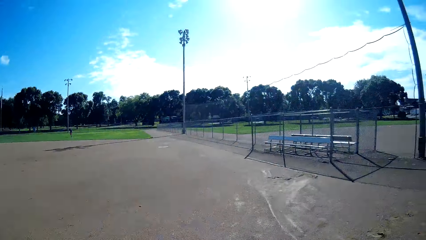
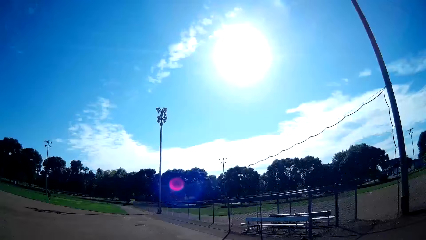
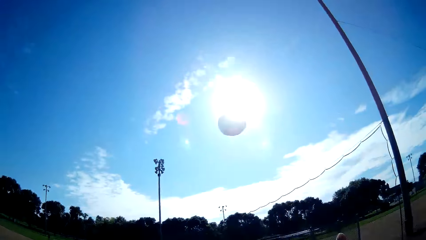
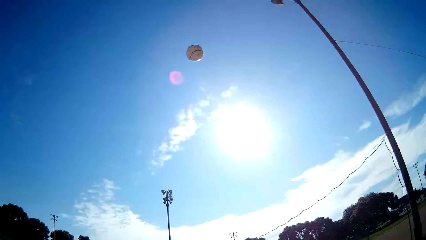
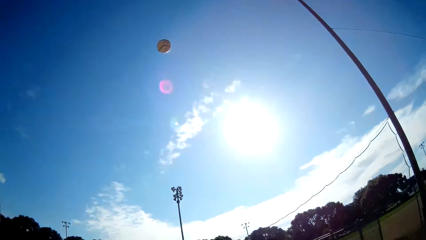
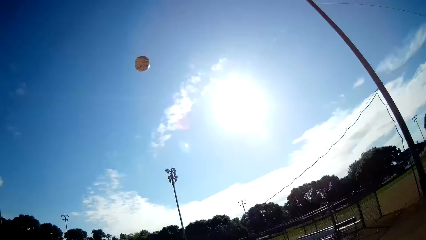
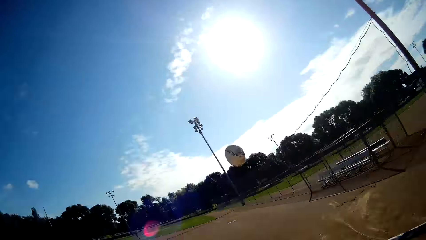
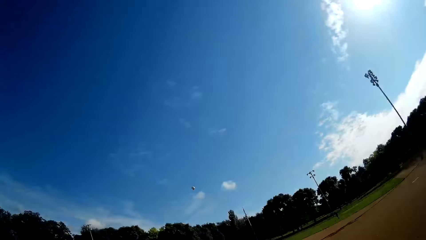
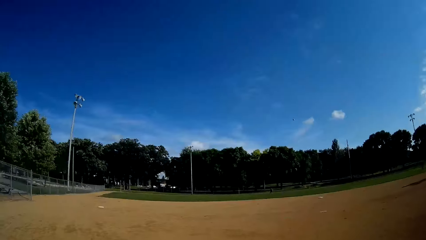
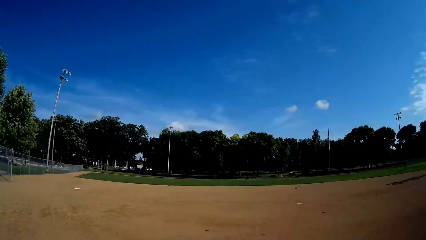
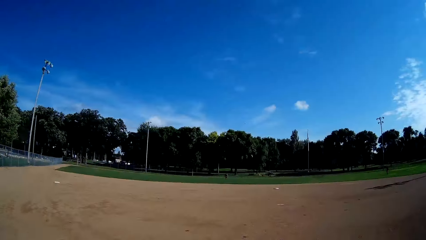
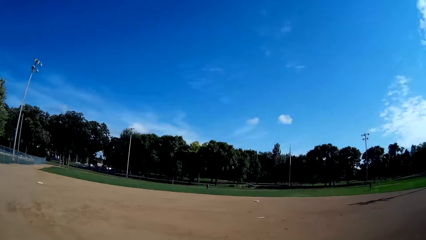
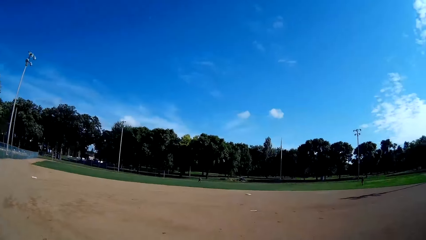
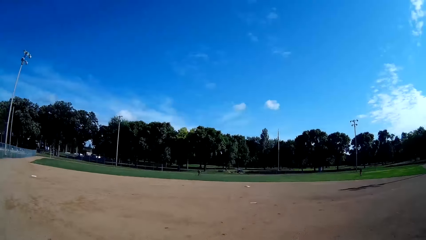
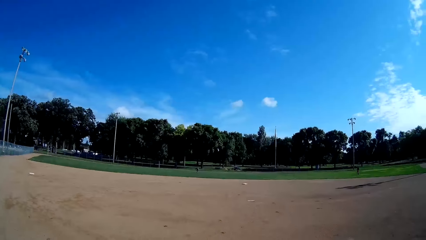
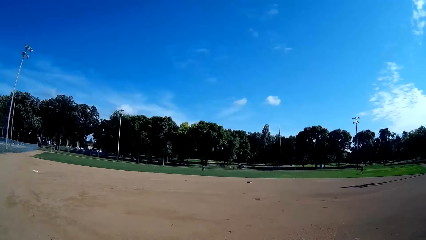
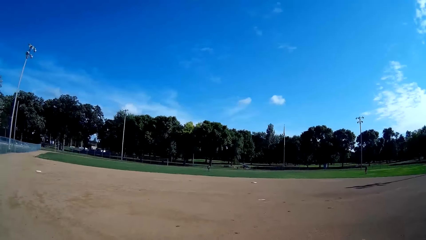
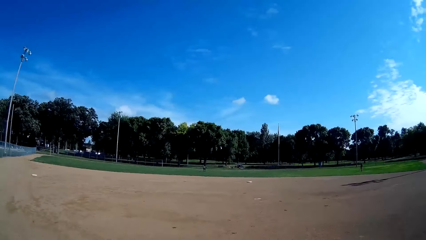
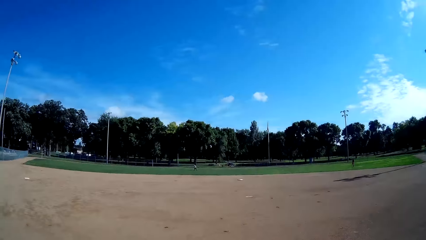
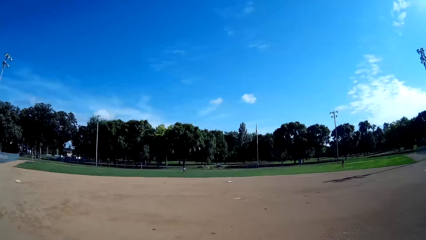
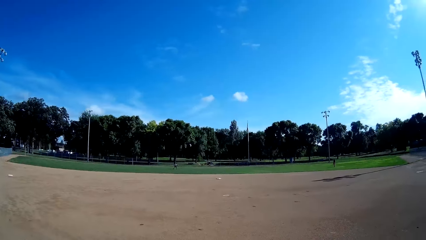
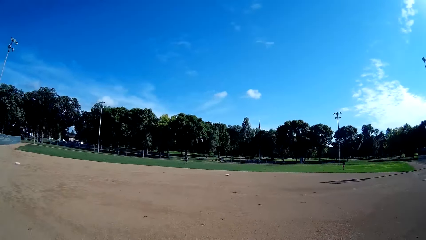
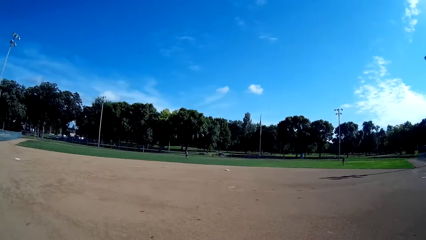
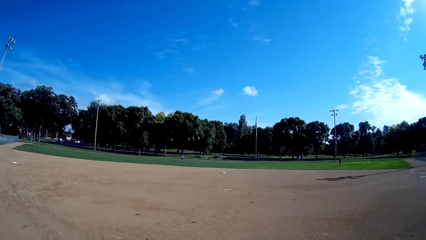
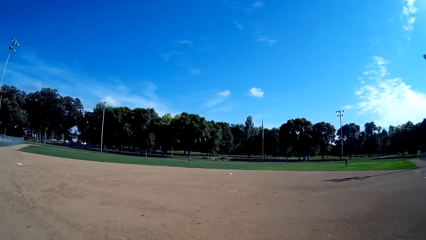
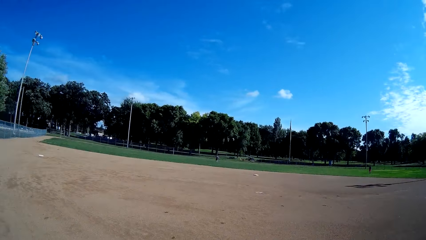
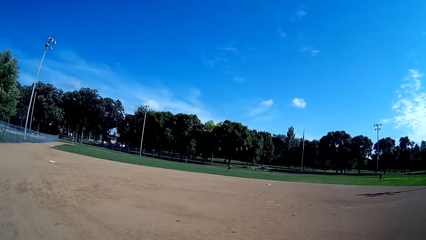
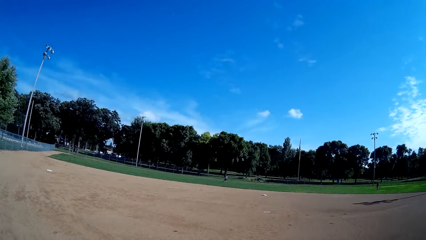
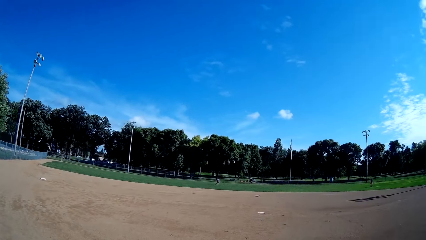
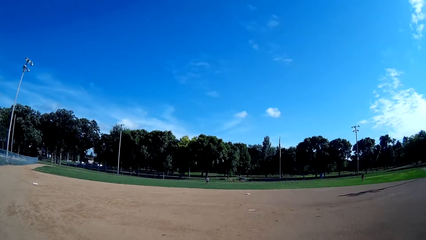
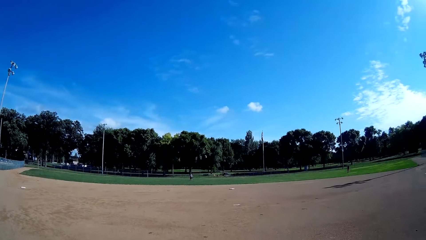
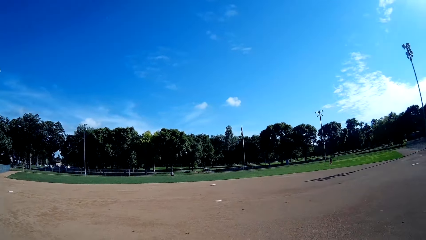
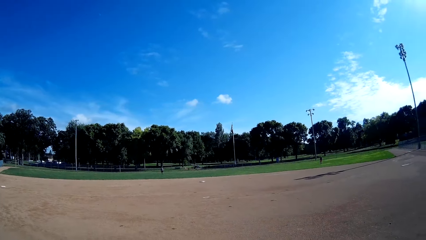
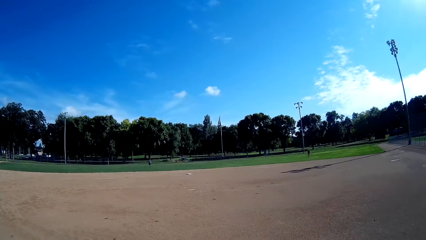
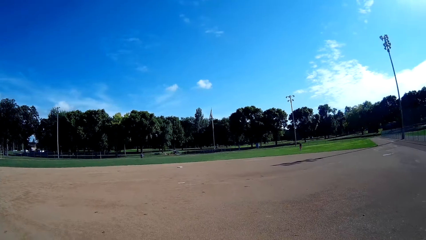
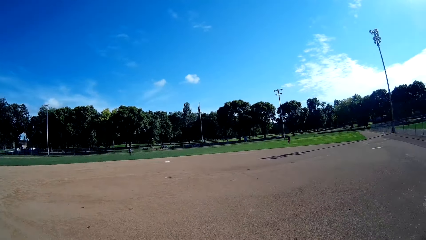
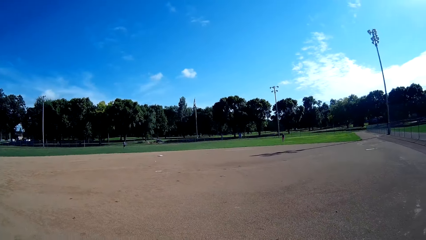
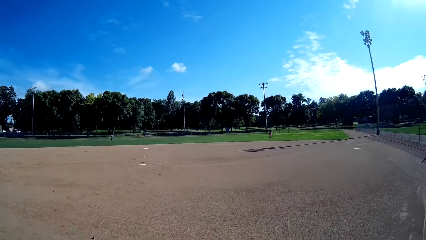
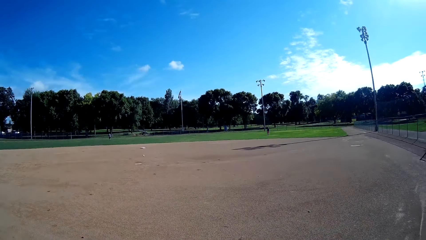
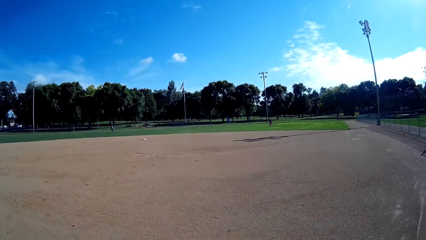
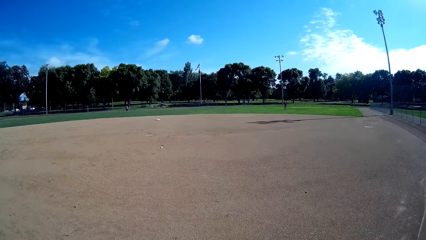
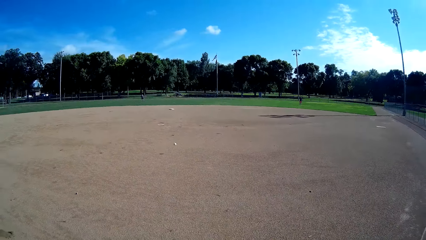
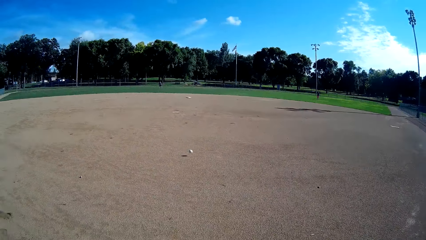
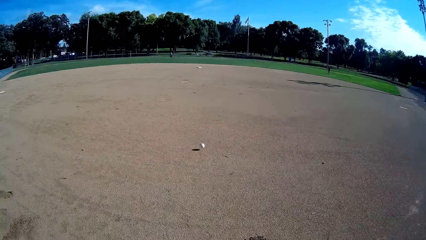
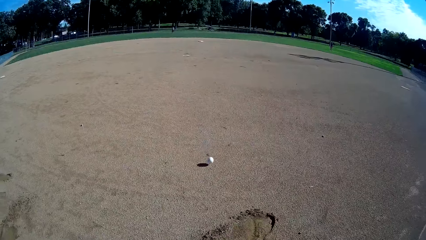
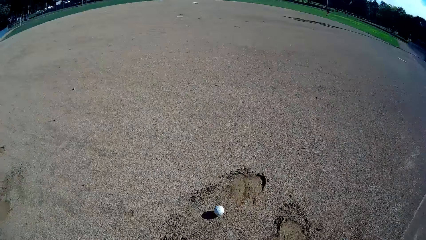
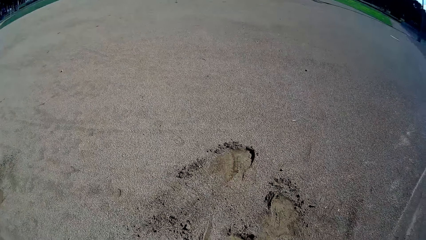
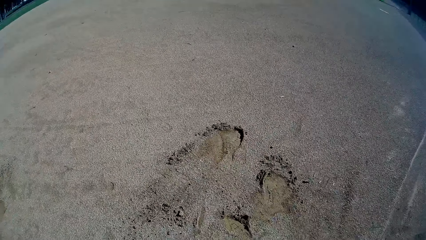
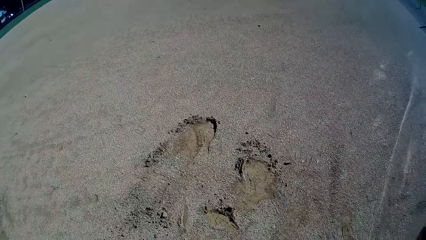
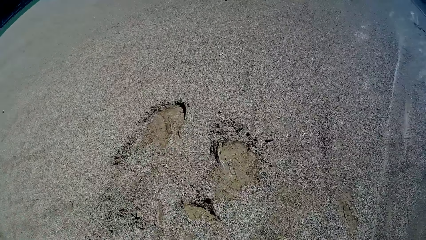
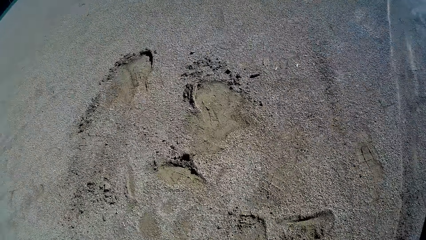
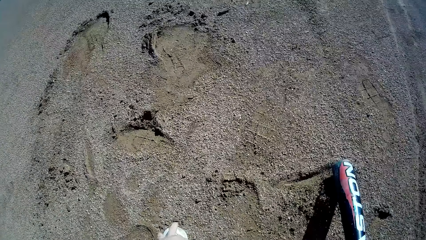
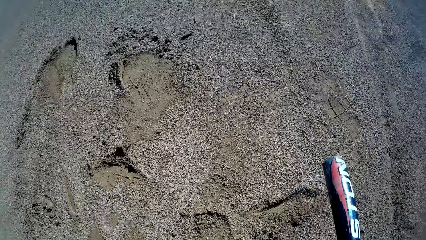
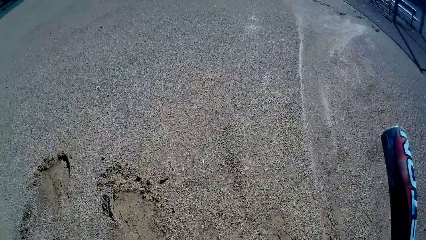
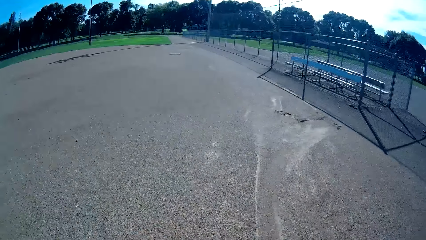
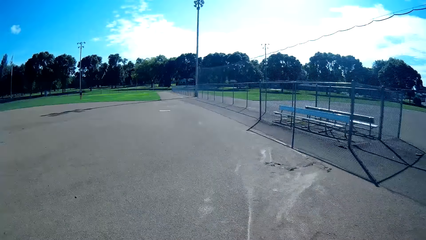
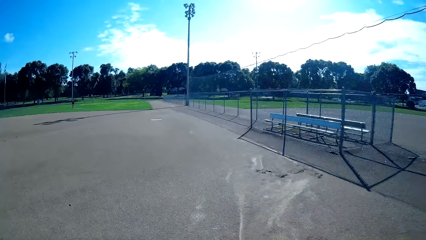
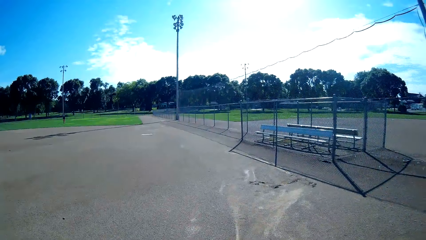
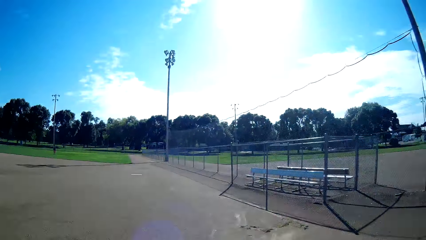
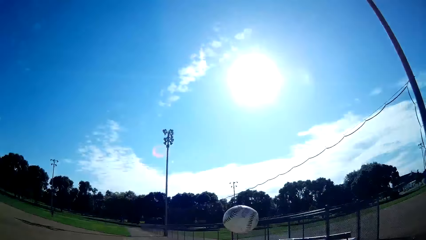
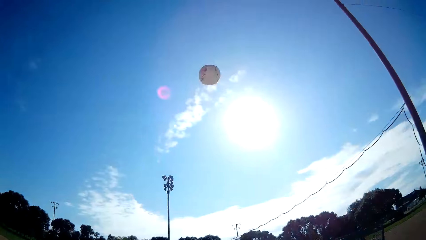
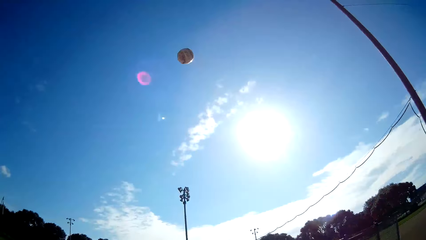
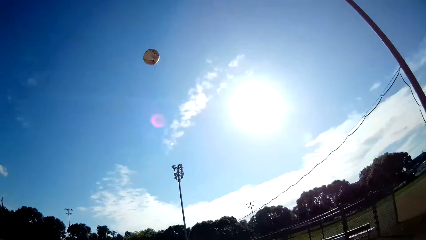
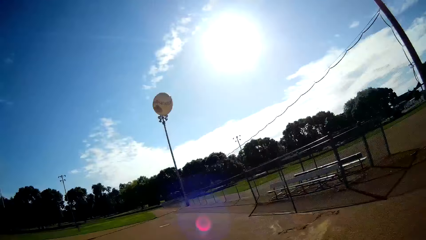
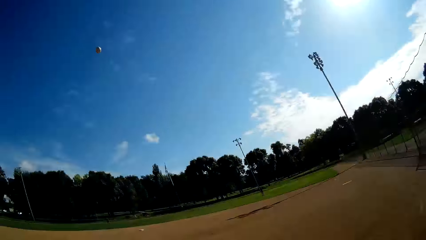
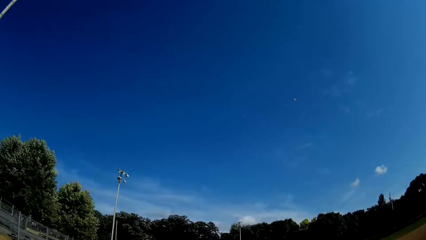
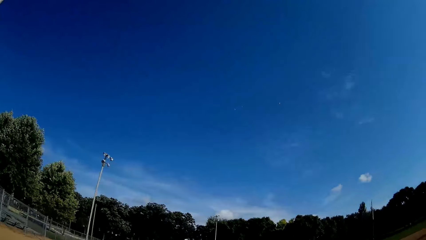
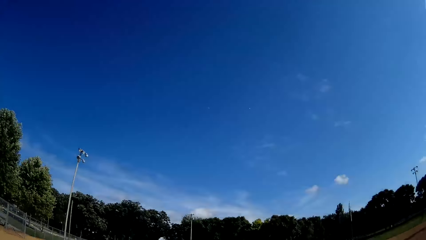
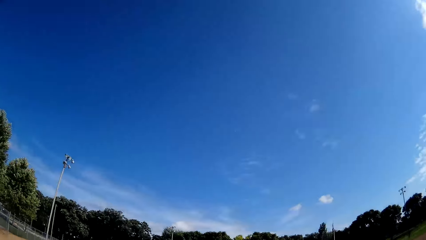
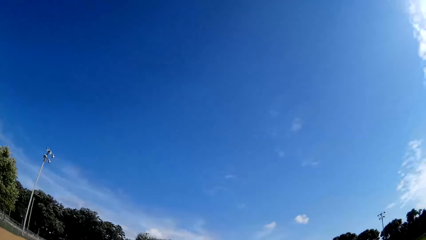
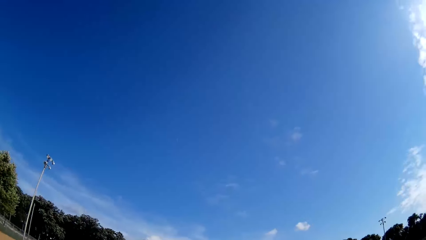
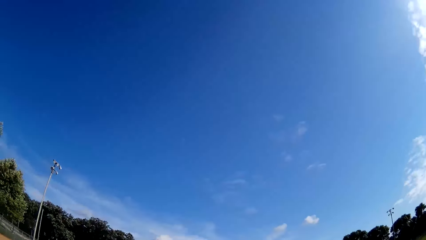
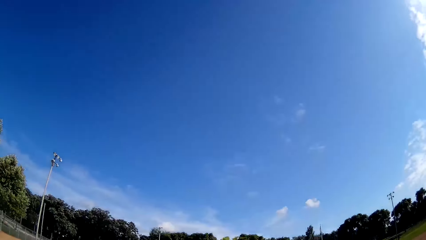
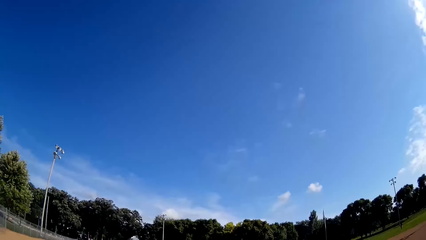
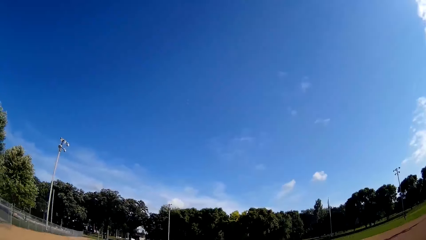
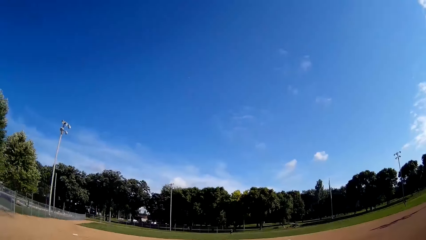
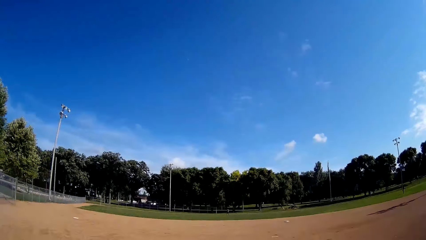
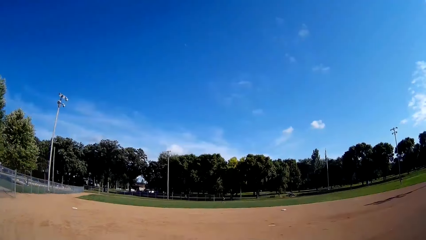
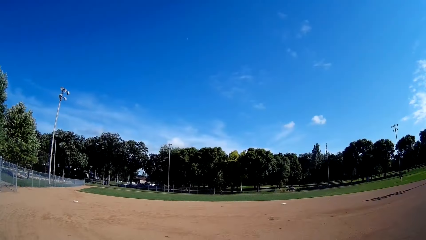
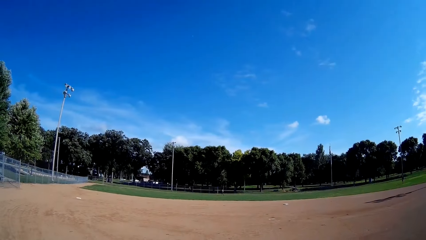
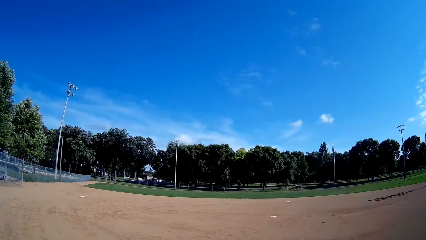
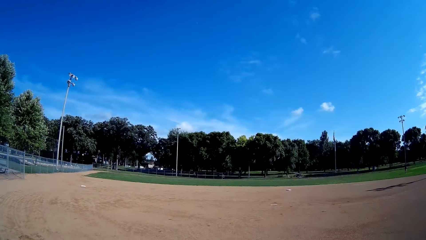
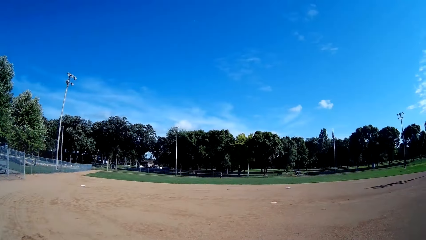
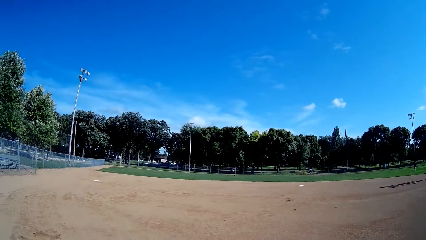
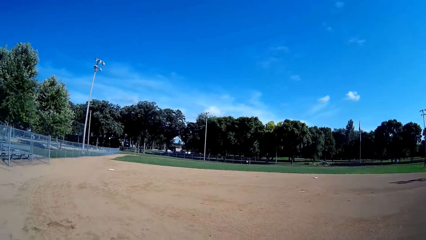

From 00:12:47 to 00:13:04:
The camera wearer throws the cricket ball up and plays baseball in the pitch to a man. They stare around the pitch. The man hits the cricket ball. The camera wearer picks up the baseball or cricket ball from the ground. They throw the cricket ball up, play baseball in the pitch to the man, and stare around the pitch.
